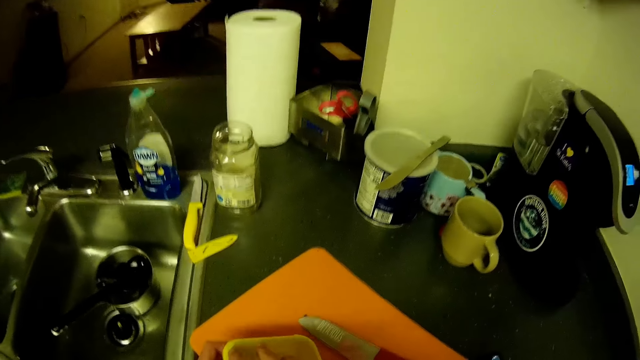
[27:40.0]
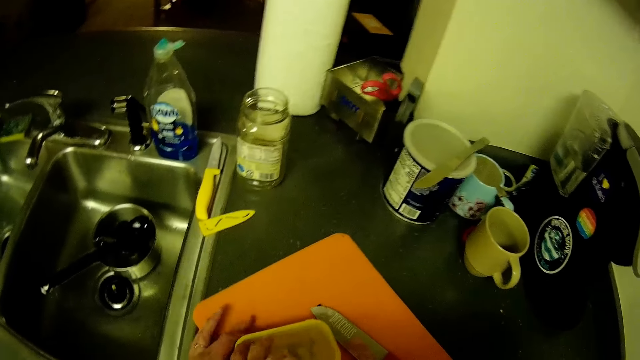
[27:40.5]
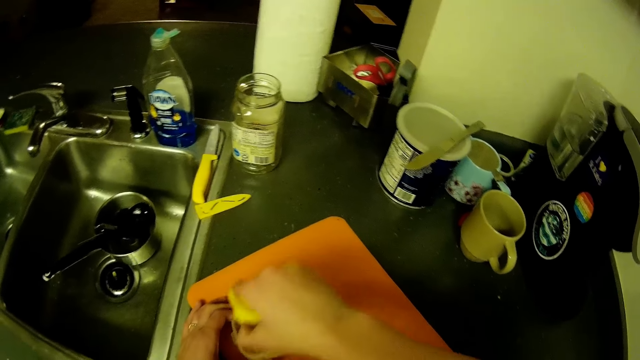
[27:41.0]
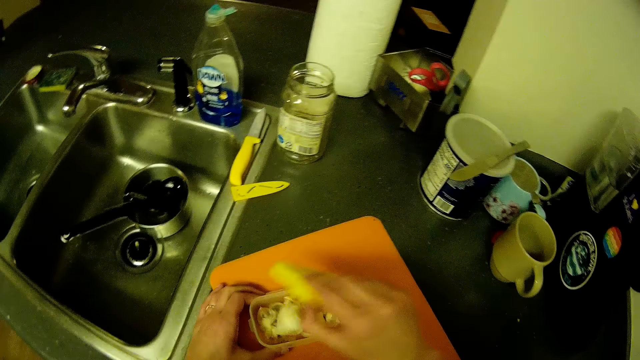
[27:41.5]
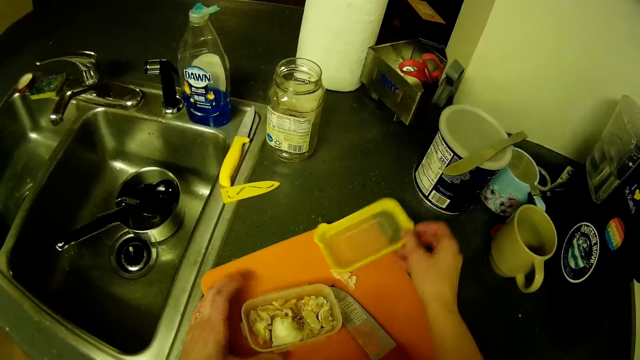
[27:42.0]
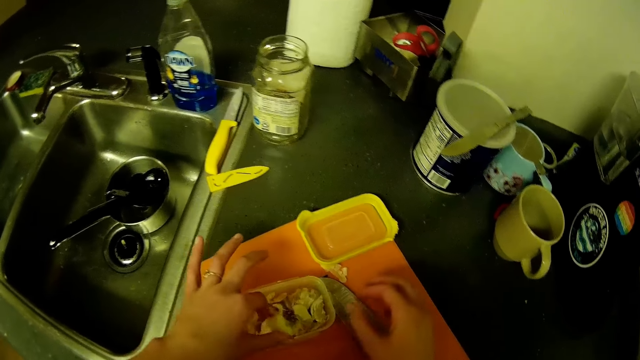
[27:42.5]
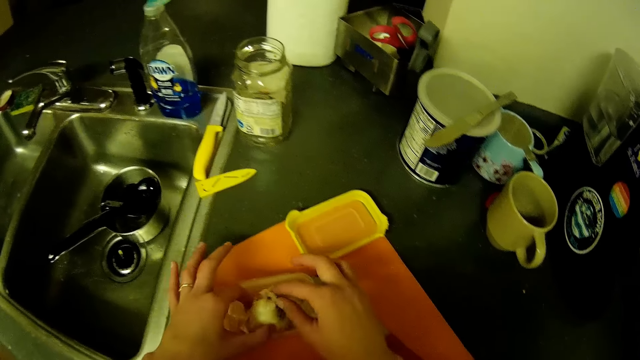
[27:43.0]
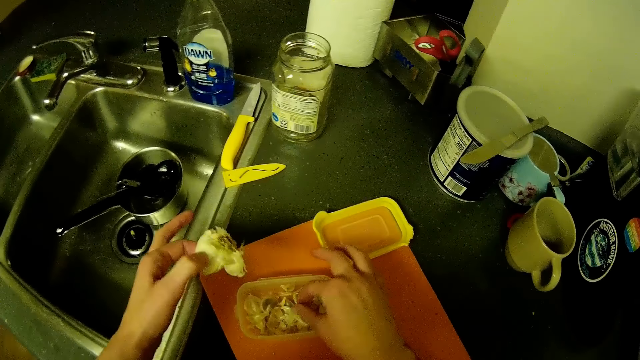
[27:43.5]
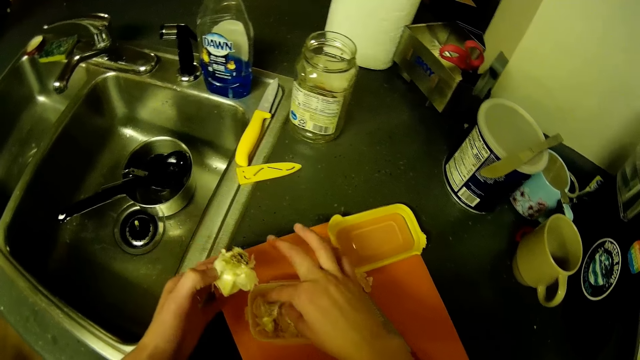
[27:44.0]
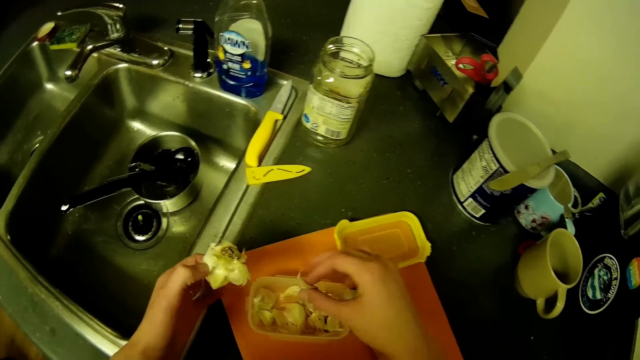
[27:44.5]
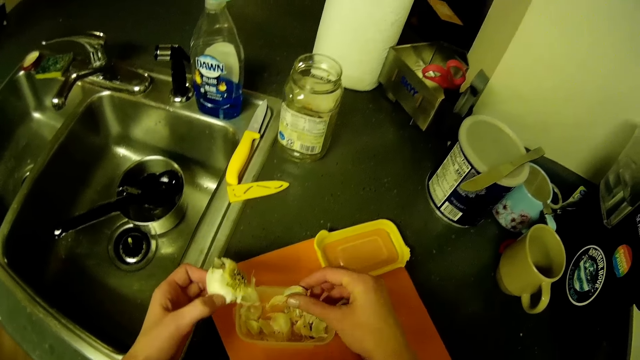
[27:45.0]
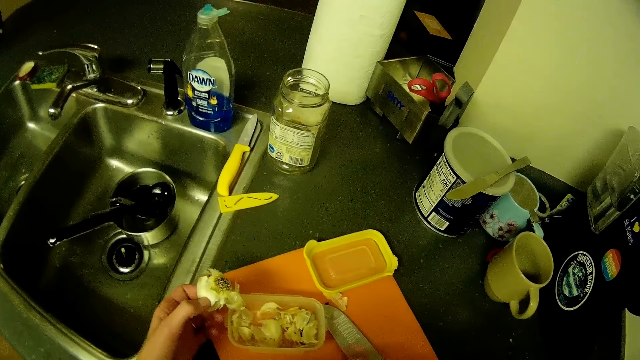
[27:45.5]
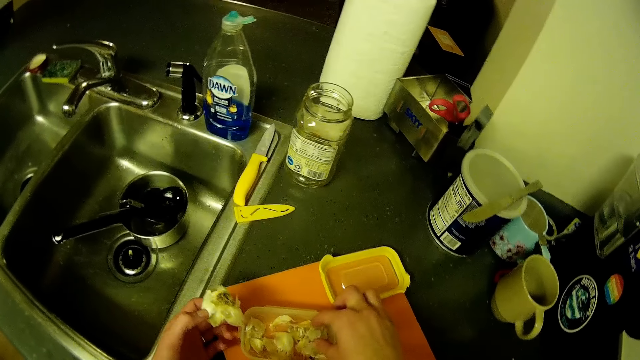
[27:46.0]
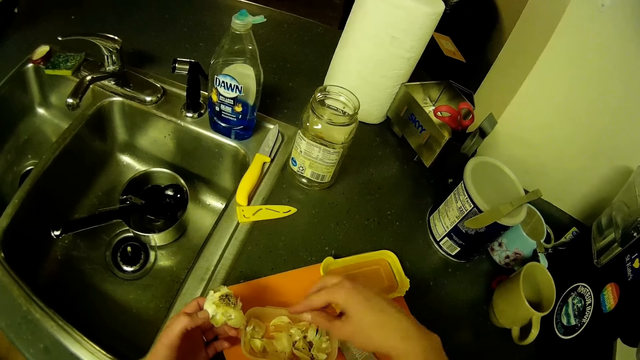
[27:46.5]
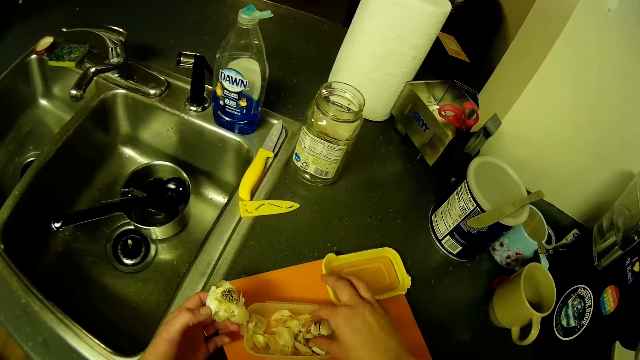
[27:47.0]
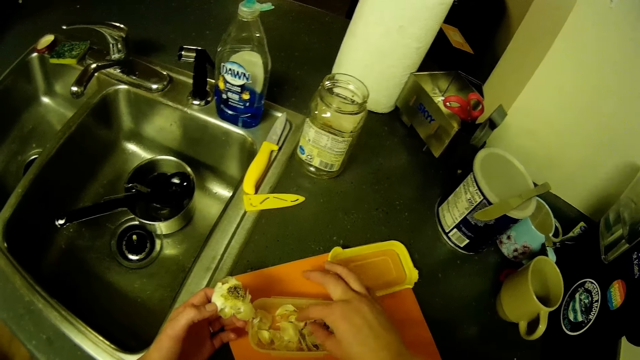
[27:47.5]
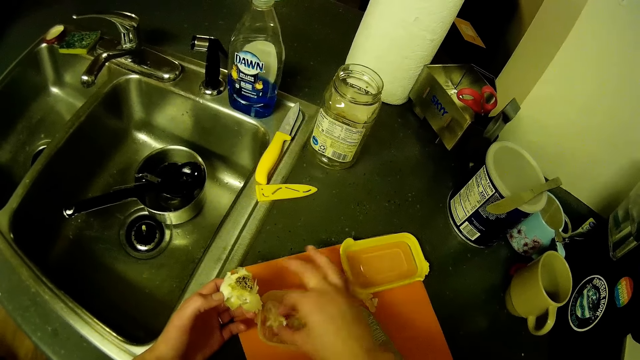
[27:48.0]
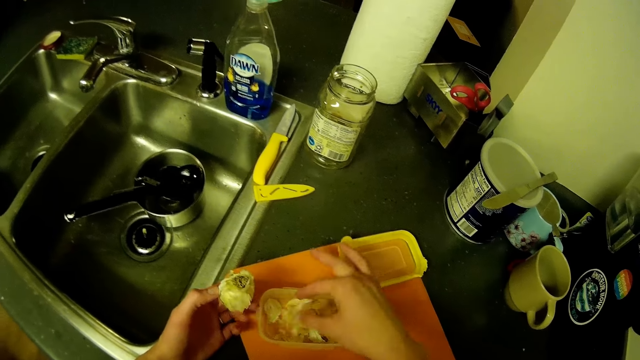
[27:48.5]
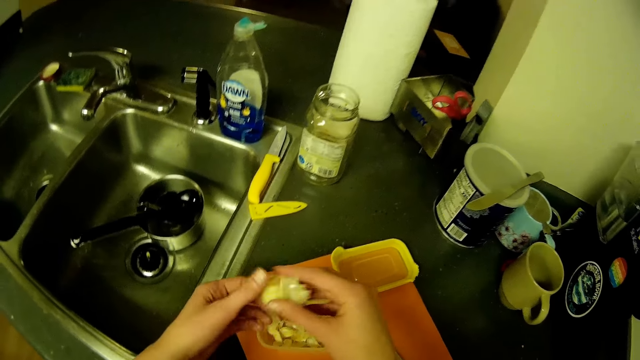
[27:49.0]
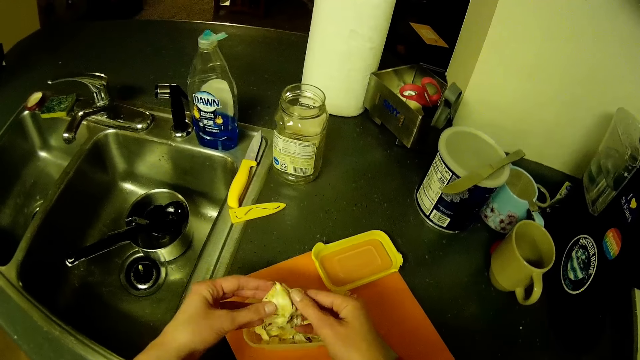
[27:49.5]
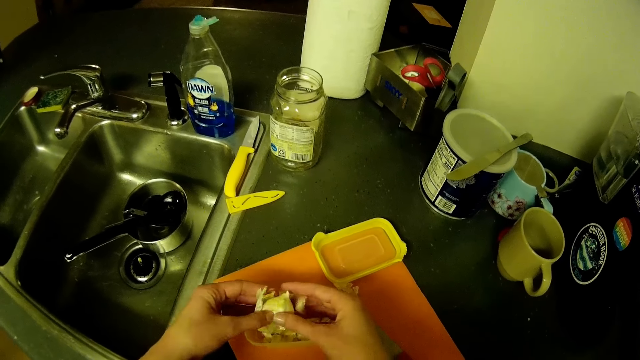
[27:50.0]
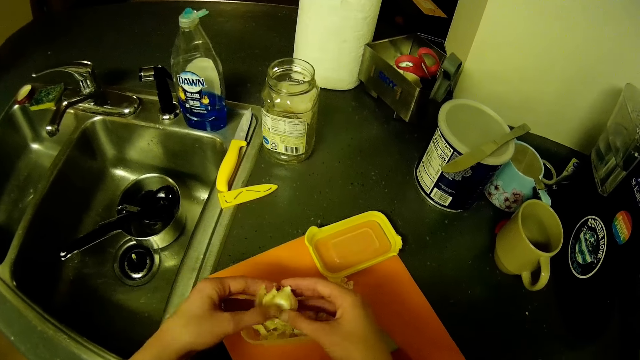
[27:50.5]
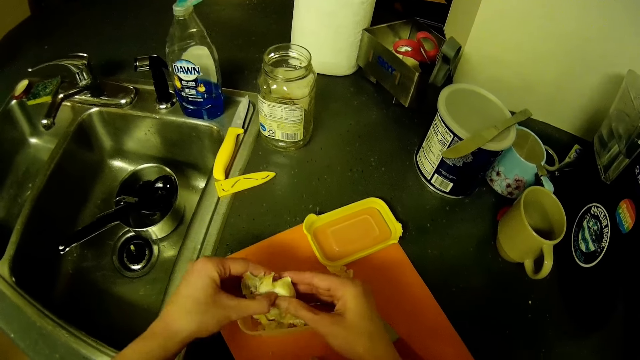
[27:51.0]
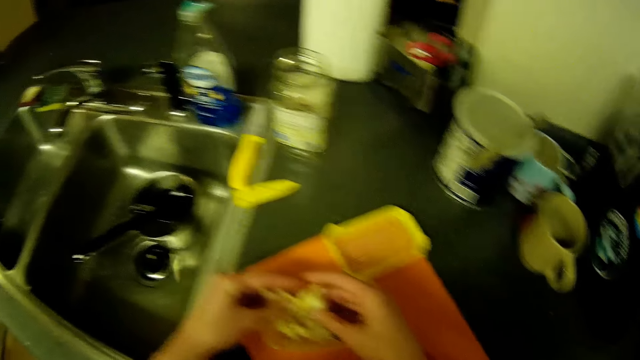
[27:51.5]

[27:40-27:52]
The camera wearer opens the bowl with her right hand. She places a cover on the chopping board. She picks a head of garlic from the bowl with her left hand. She picks a clove of garlic with her right hand from the bowl. She drops the clove of garlic on the chopping board. She searches in the container. She picks a clove of garlic with her right hand from the bowl. She drops the clove of garlic in her right hand in the bowl. She transfers the head of garlic from her left hand to her right hand. She holds the head of garlic in both hands. She peels the head of garlic in her hands.

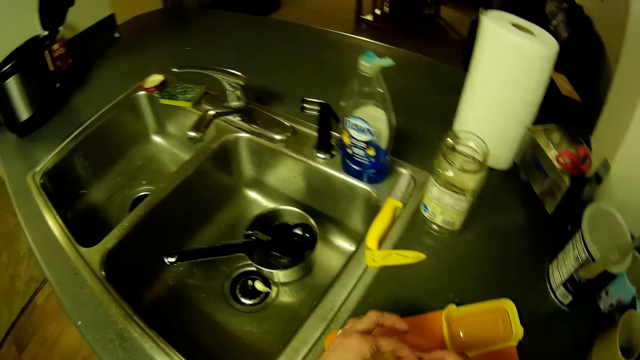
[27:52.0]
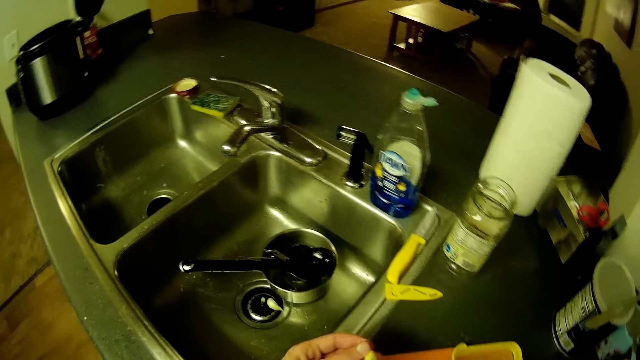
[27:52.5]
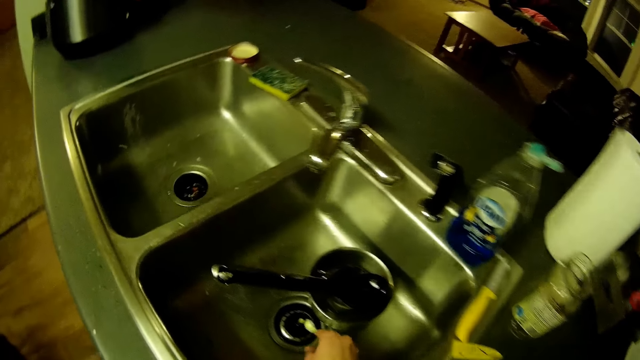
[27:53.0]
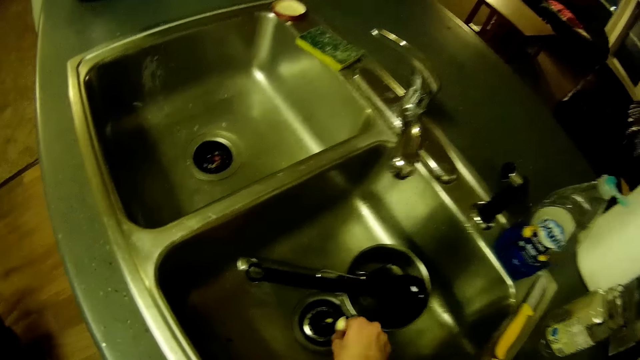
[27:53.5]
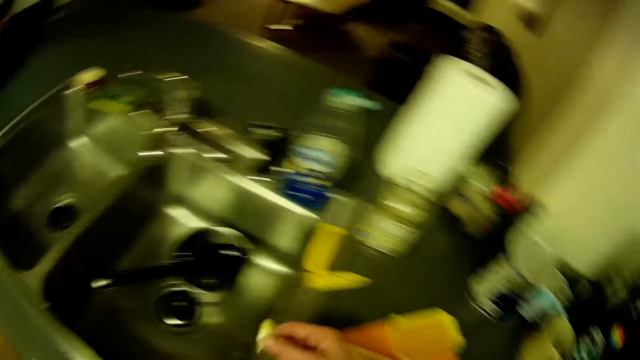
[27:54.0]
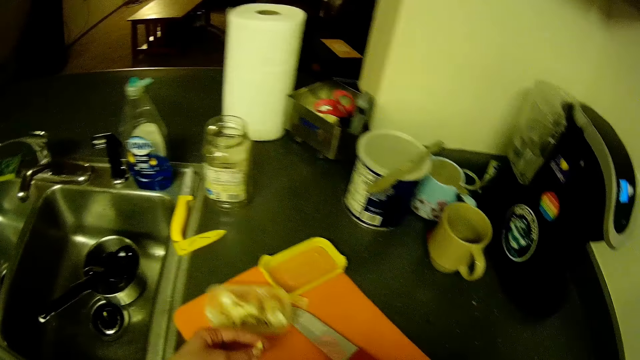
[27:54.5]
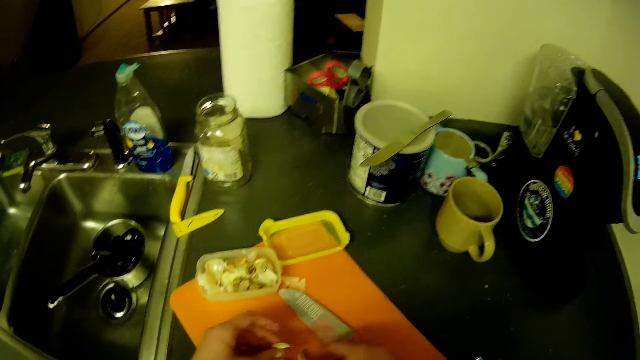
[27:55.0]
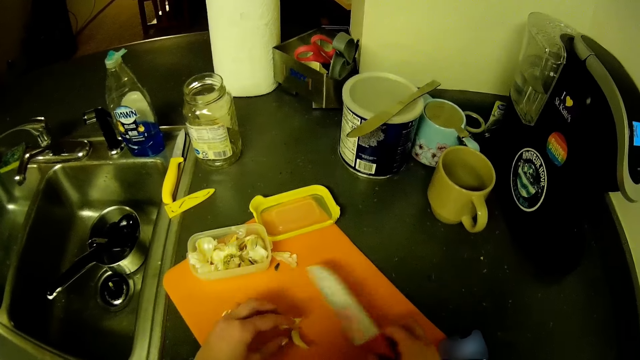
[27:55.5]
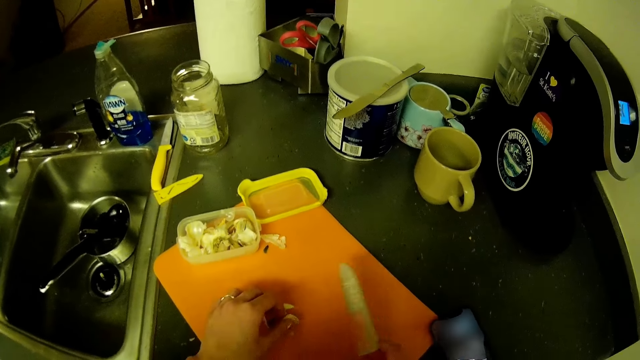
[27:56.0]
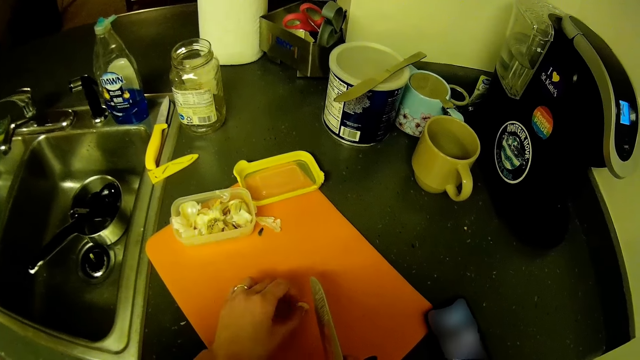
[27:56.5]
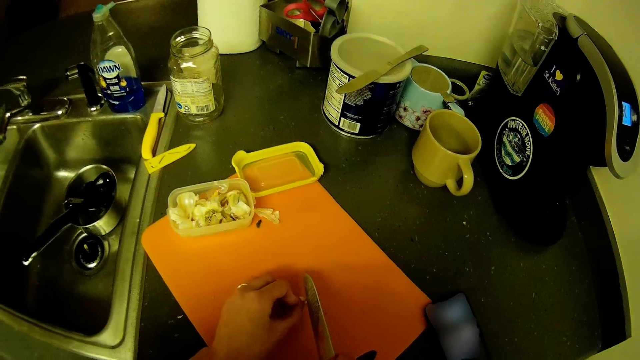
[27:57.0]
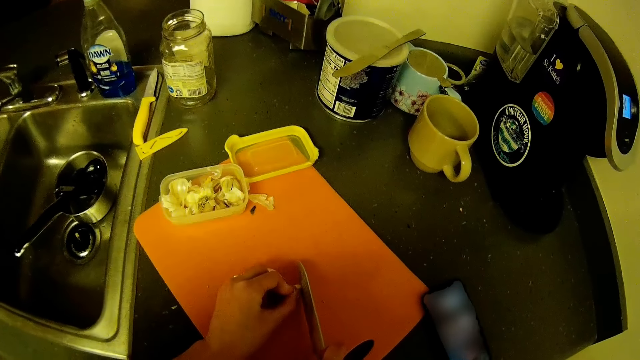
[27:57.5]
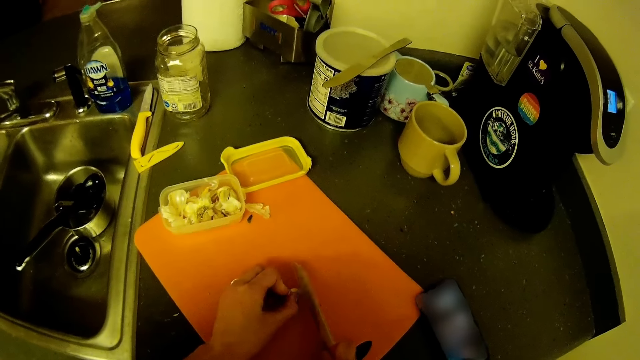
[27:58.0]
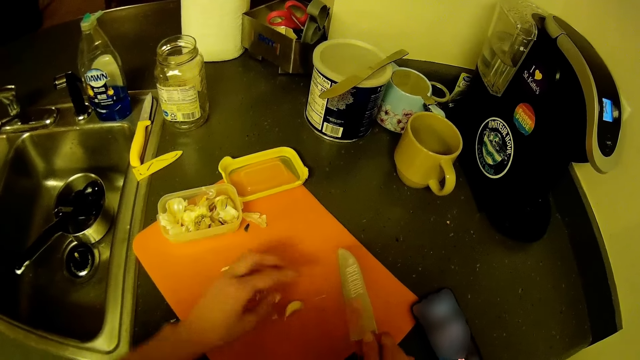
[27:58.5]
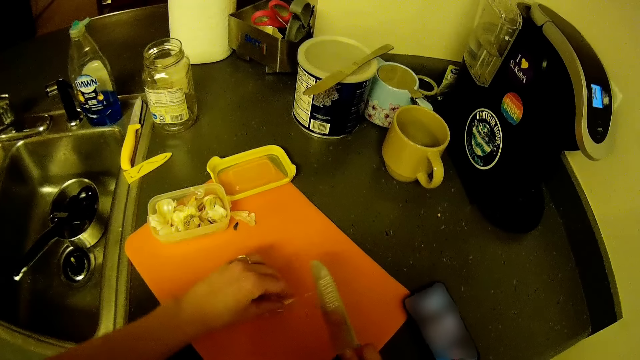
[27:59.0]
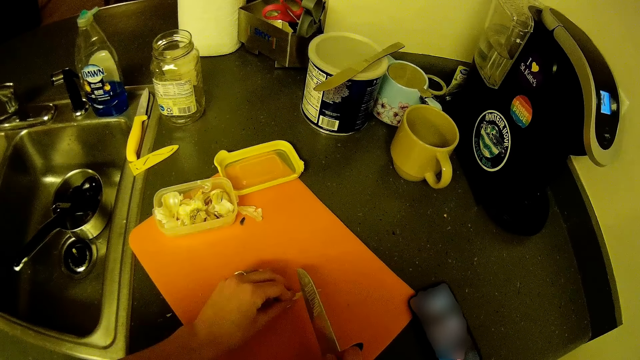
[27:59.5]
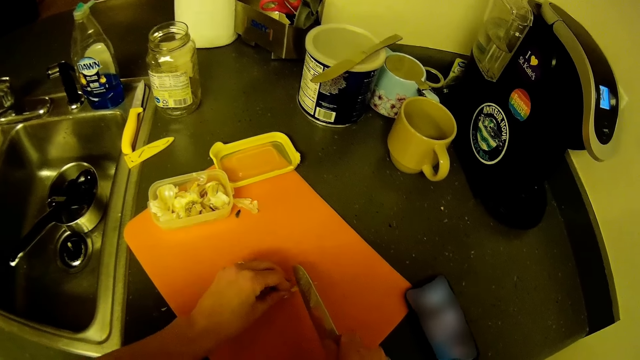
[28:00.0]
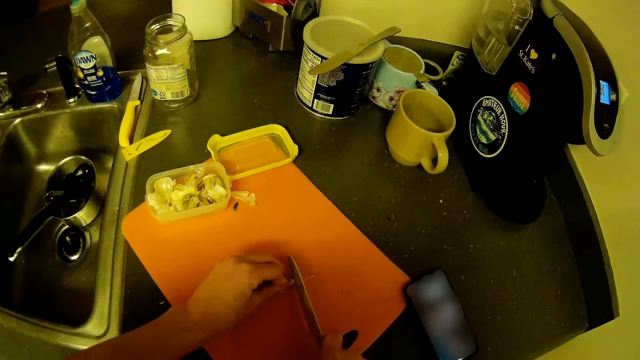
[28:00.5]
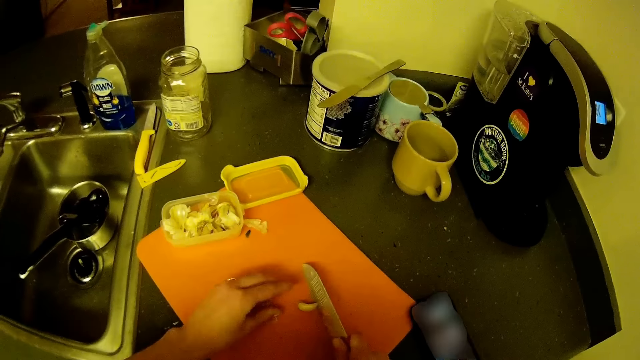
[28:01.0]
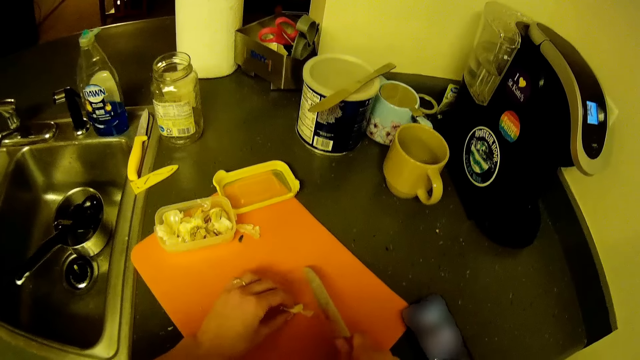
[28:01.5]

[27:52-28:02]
The camera wearer picks a clove of garlic from the sink with her right hand. She places the clove of garlic in her left hand on the chopping board. She pushes the container. She picks the knife from the chopping board with her right hand. She chops the end of the clove of garlic with the knife in her right hand. She chops it again. She turns the clove of garlic on the chopping board with her left hand. She chops the end of the clove of garlic with the knife in her right hand.
